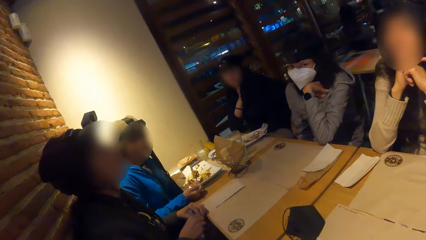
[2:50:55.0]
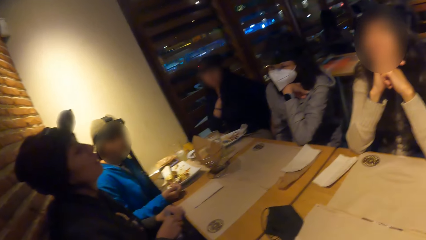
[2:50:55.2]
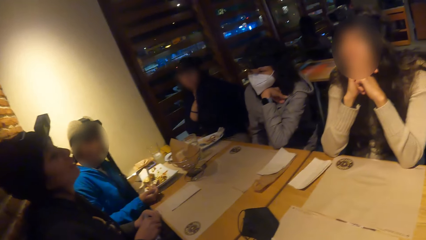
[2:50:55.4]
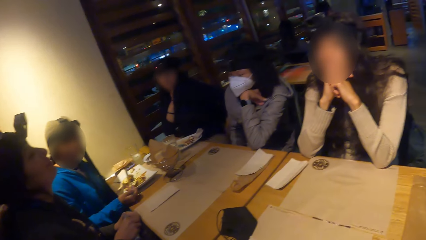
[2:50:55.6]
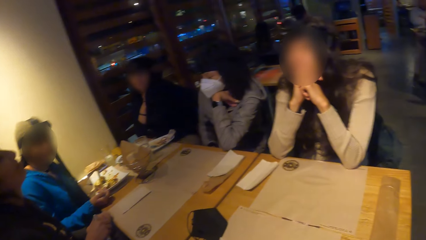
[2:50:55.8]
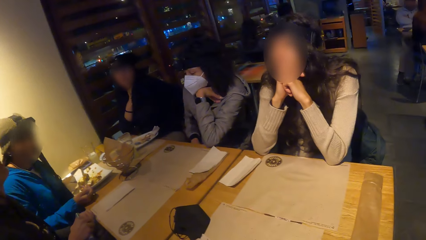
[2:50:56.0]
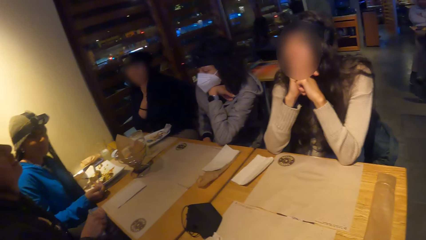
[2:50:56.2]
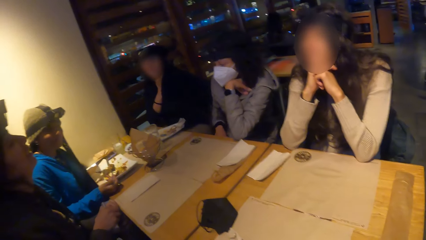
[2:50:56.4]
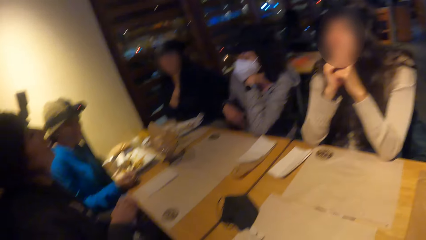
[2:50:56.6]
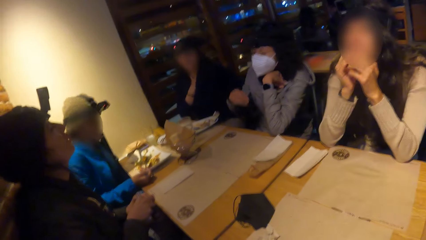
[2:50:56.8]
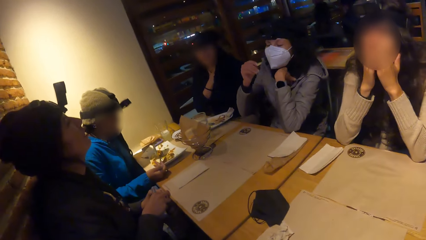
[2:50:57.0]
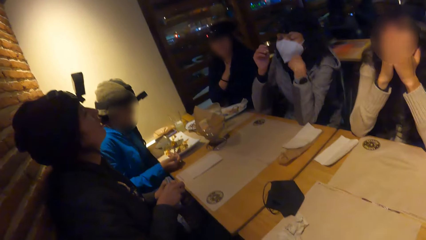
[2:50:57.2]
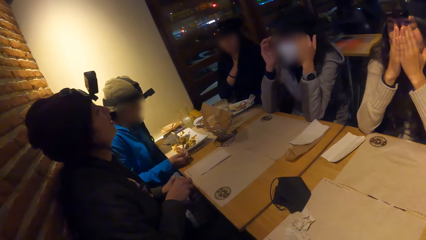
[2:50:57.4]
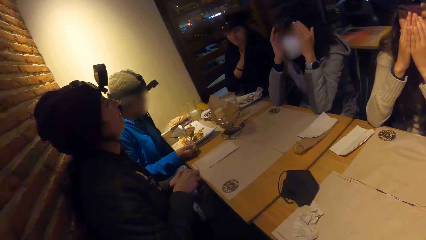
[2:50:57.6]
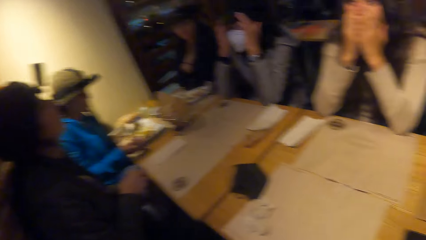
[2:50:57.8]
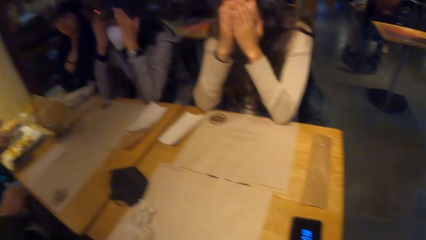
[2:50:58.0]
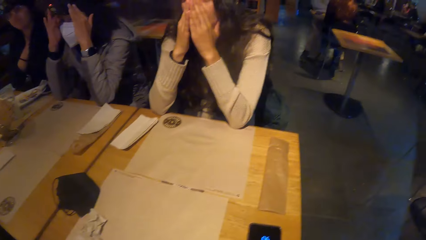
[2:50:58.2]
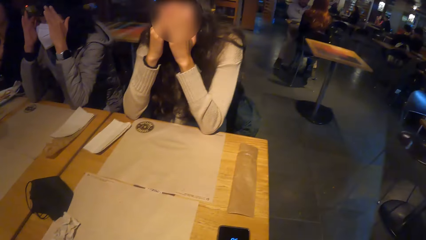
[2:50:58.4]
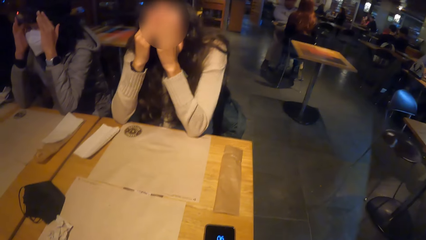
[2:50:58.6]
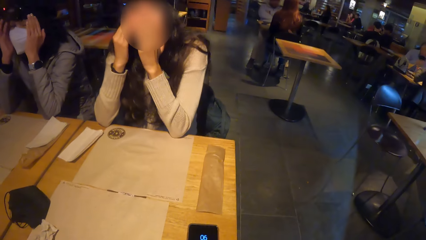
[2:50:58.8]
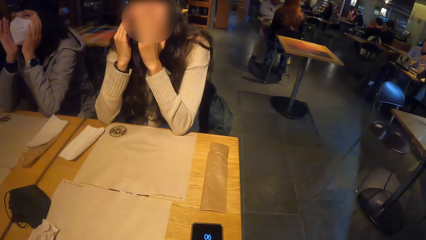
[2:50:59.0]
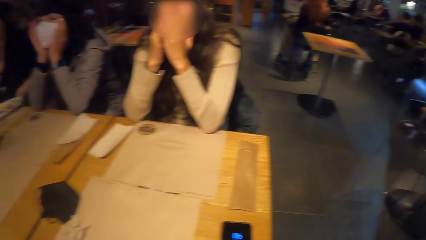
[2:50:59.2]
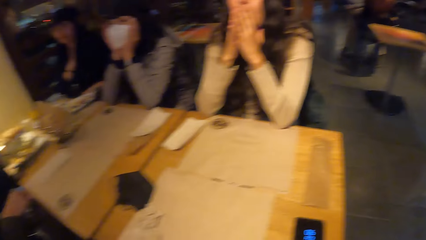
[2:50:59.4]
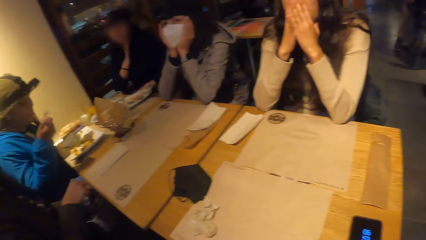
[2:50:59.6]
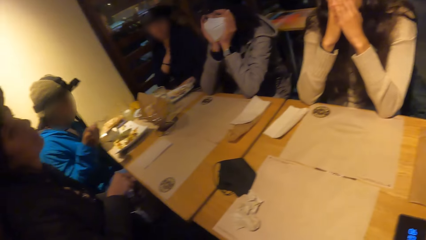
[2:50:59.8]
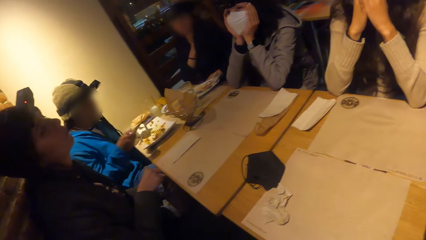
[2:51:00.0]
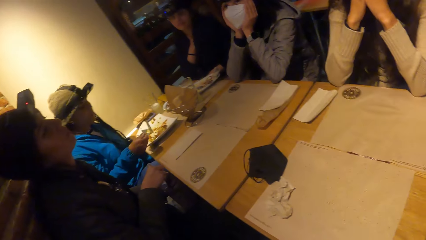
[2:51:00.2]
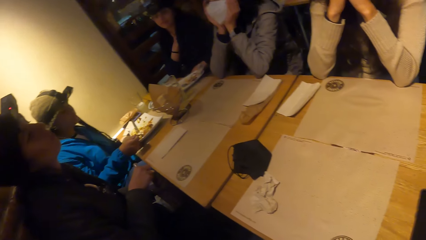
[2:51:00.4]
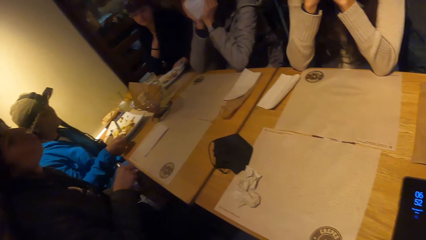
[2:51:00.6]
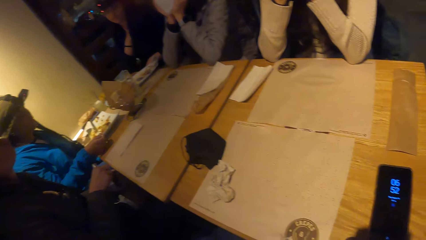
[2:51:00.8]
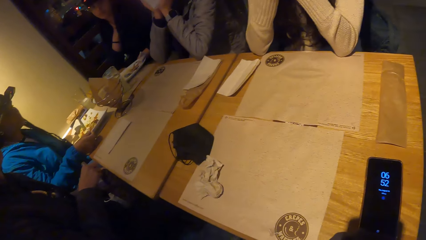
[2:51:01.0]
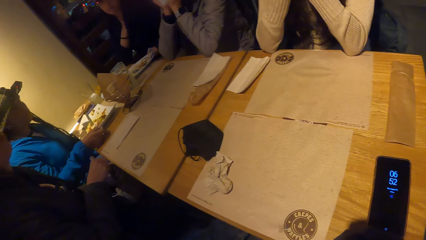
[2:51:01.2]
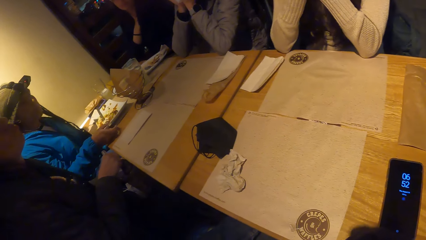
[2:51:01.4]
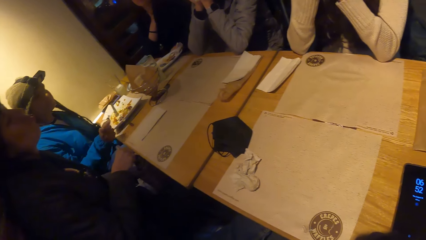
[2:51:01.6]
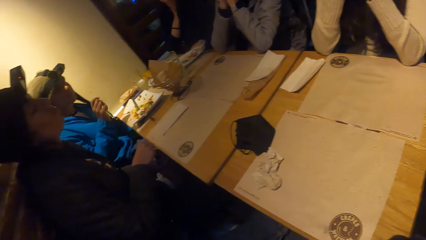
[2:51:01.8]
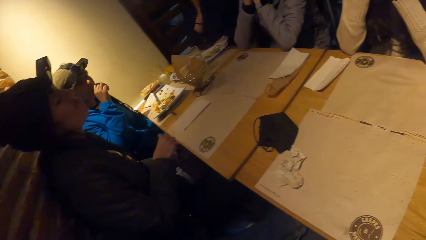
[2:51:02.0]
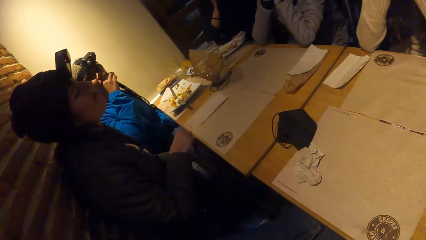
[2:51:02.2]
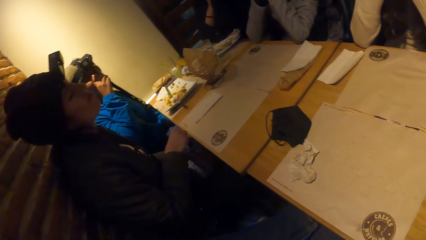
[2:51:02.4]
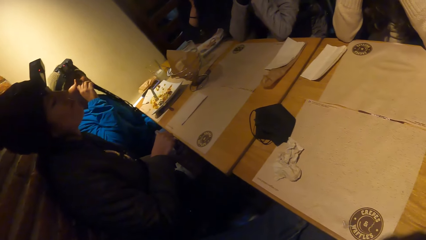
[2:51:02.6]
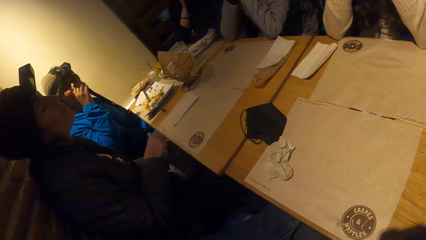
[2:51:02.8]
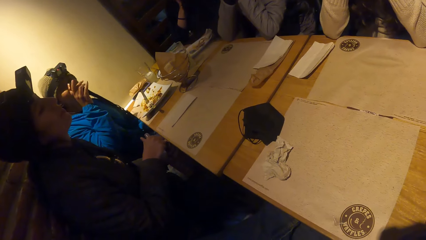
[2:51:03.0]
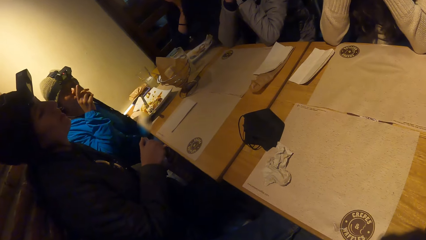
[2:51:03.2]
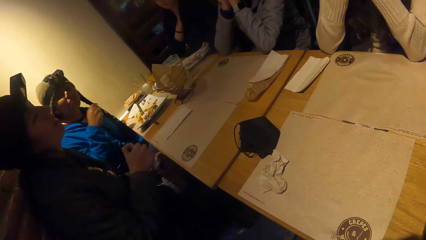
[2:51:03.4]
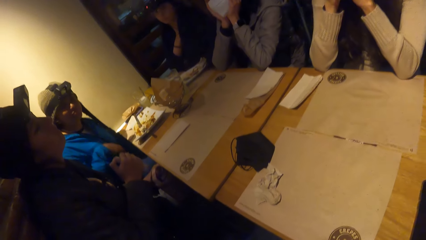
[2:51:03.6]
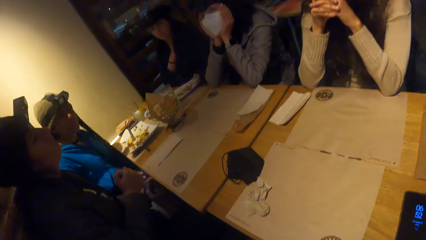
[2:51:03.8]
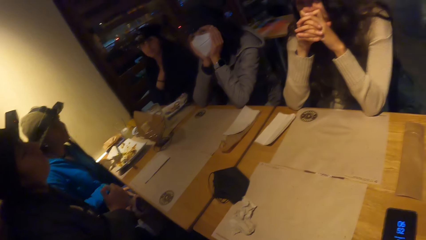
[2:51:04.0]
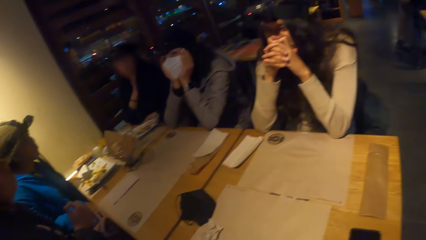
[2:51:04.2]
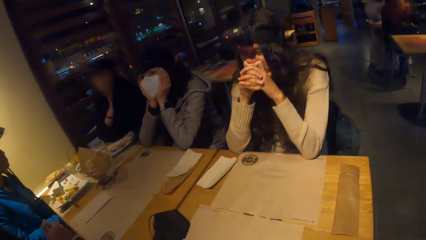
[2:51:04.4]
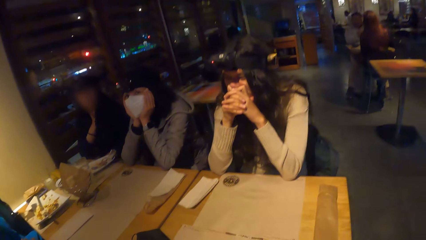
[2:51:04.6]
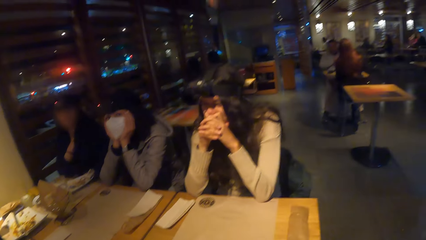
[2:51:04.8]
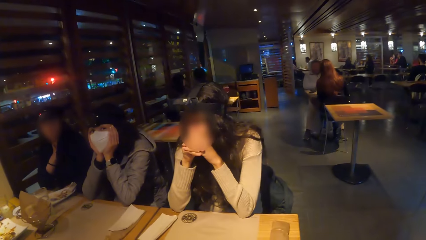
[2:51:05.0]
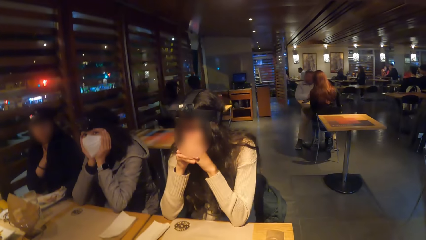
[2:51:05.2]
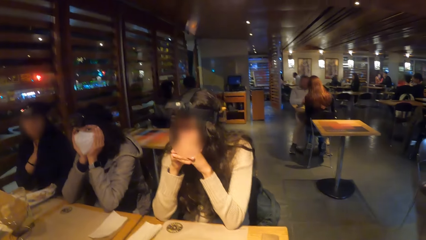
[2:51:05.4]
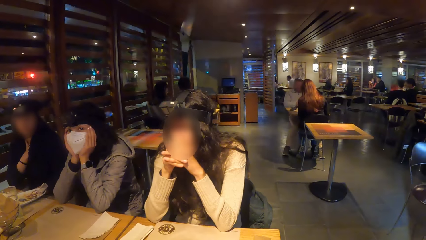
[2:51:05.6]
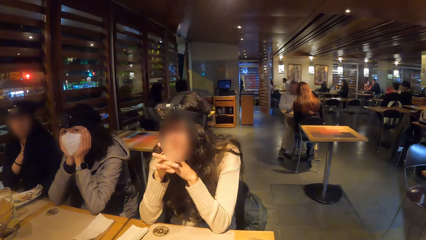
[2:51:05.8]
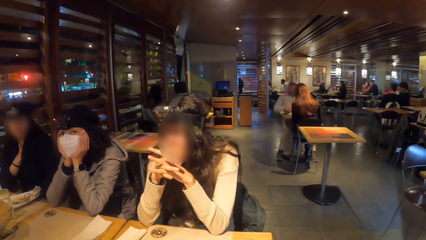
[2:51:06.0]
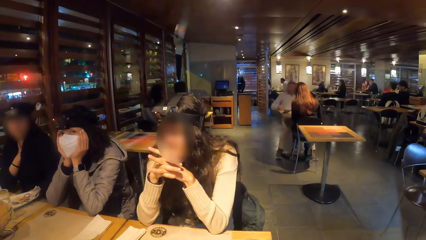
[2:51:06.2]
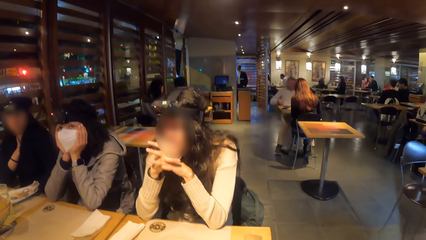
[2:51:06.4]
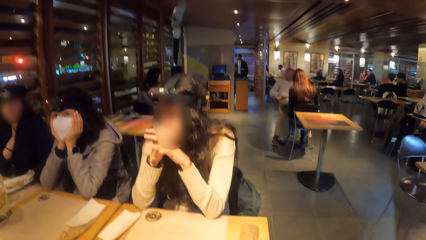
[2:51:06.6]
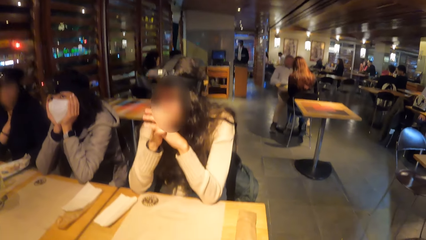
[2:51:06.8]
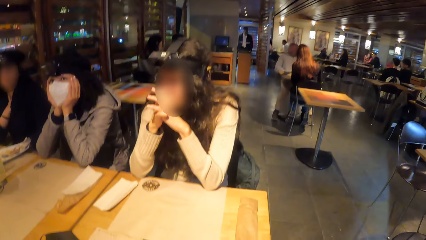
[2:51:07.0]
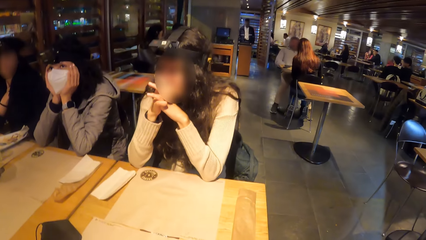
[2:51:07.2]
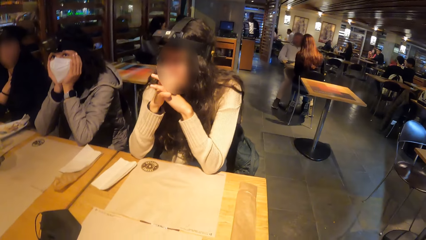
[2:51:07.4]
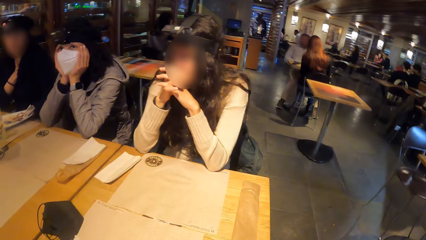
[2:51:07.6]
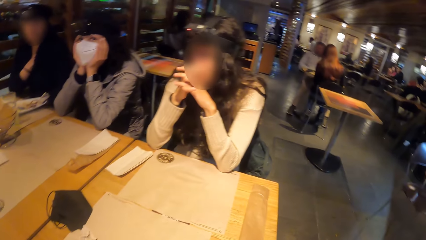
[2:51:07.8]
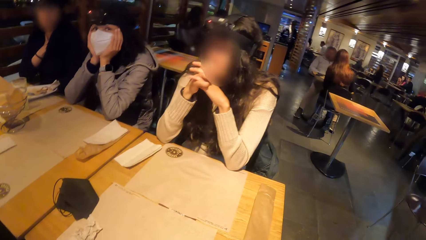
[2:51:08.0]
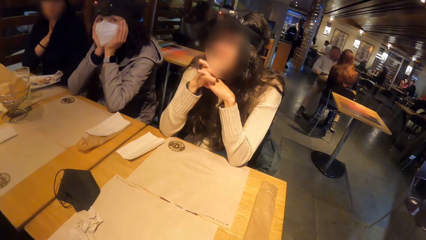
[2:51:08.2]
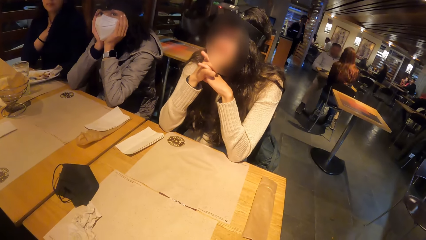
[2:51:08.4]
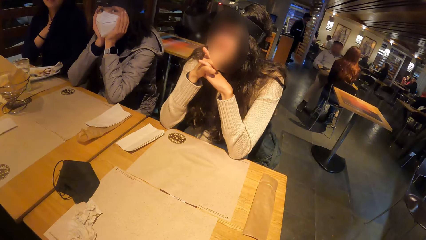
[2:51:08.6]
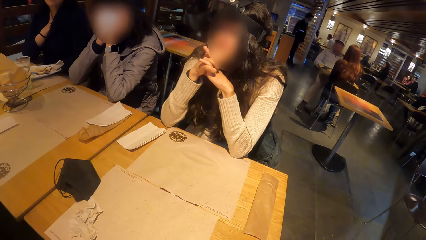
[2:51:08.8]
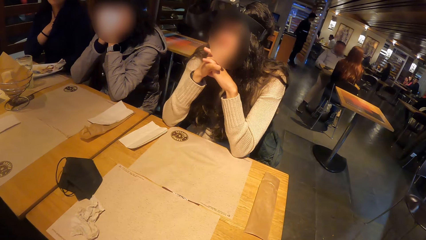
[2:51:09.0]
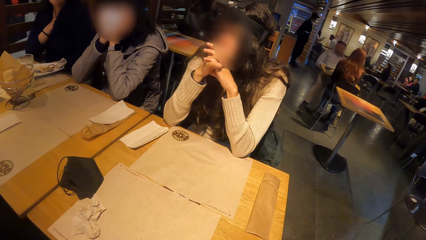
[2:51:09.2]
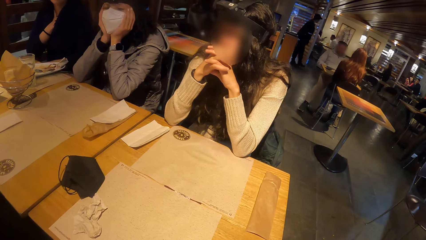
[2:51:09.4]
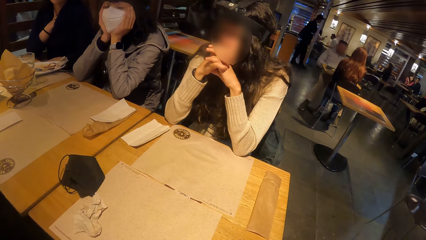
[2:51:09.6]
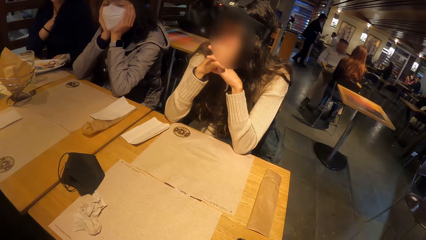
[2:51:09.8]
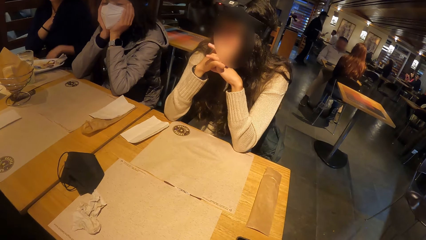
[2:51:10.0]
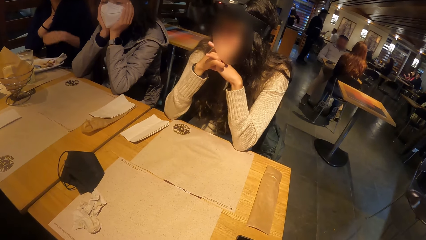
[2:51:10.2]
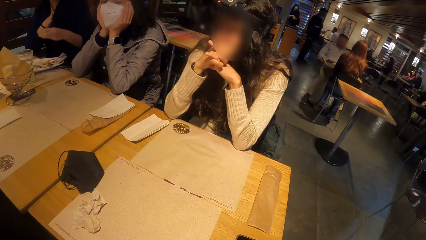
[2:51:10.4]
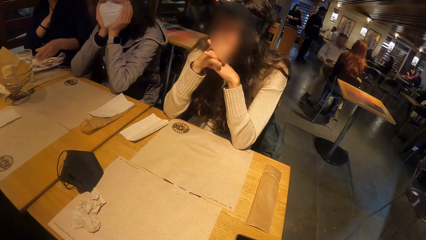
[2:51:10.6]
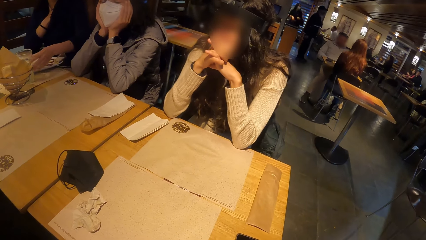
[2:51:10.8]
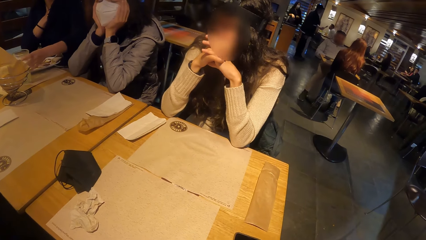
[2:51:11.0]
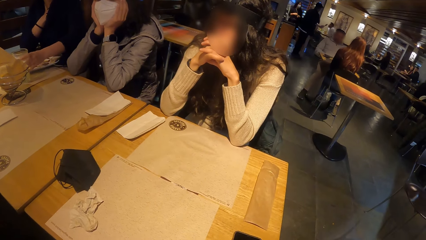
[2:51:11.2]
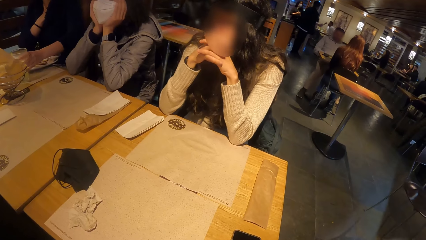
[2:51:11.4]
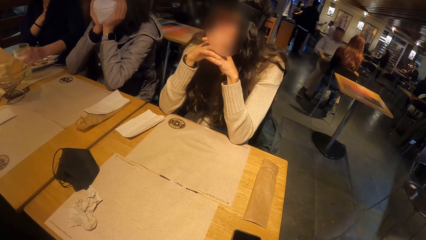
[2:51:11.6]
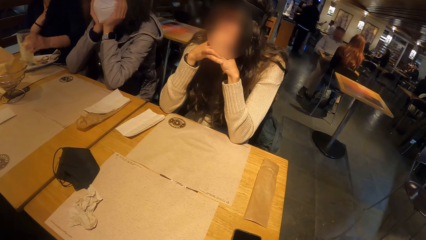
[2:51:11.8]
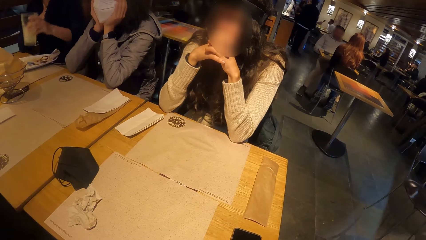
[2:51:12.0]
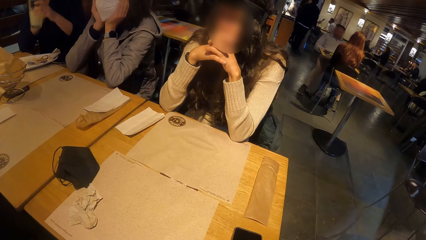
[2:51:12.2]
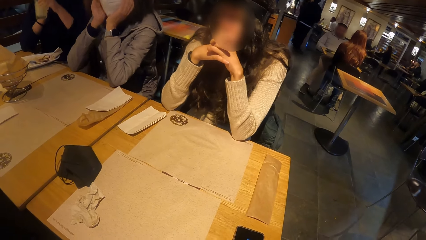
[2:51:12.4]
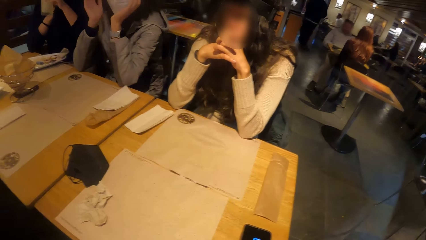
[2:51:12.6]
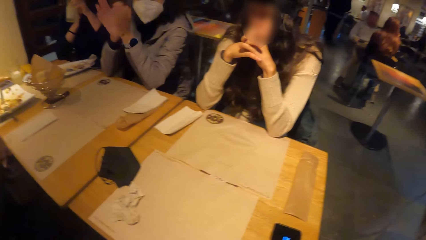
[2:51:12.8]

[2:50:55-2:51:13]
The woman rubs her face with both hands. Another woman holds her head with both hands. A third woman eats the meal with the fork in her right hand. She touches her face with her right hand. A fourth woman picks up the glass of juice from the table with her left hand.
